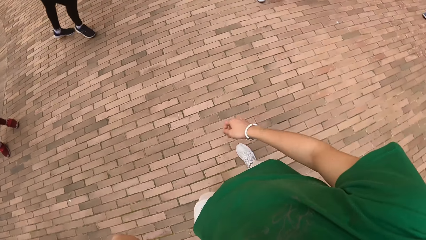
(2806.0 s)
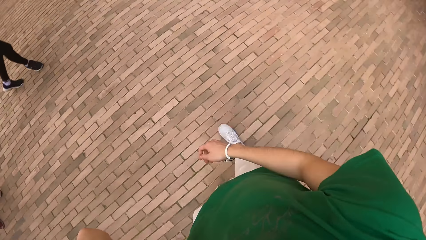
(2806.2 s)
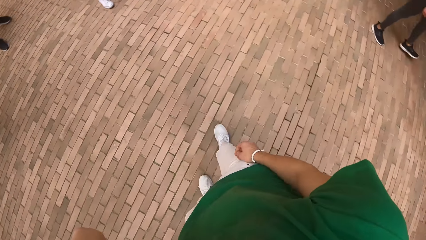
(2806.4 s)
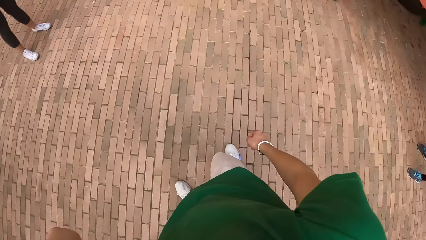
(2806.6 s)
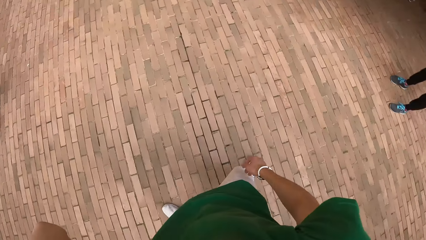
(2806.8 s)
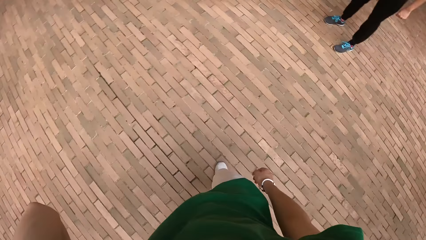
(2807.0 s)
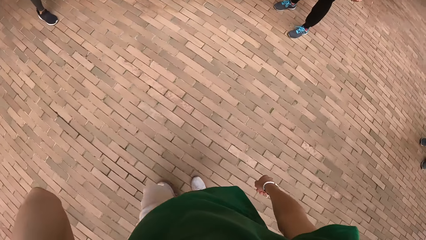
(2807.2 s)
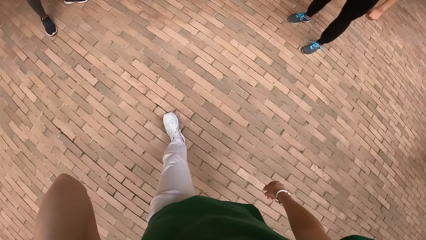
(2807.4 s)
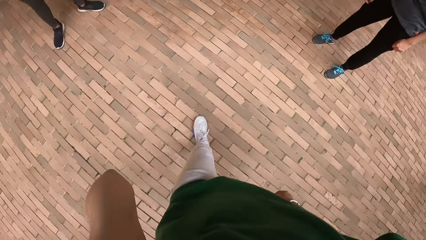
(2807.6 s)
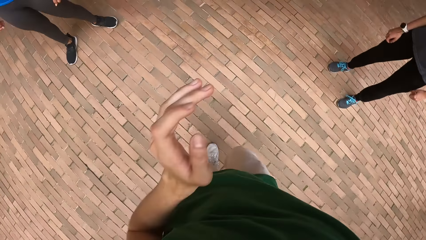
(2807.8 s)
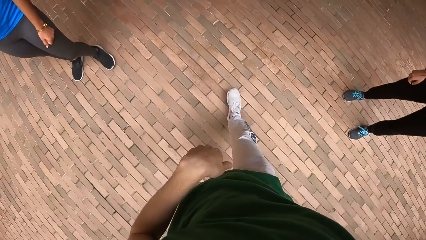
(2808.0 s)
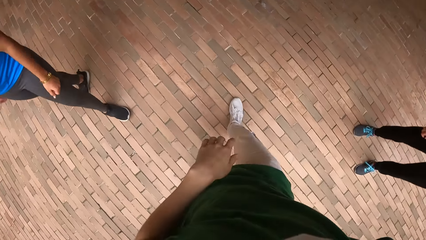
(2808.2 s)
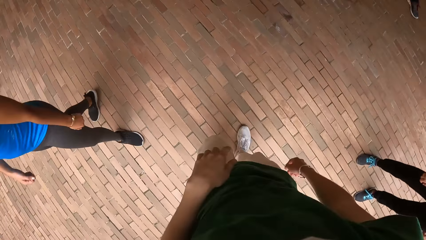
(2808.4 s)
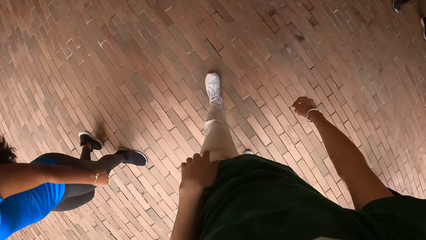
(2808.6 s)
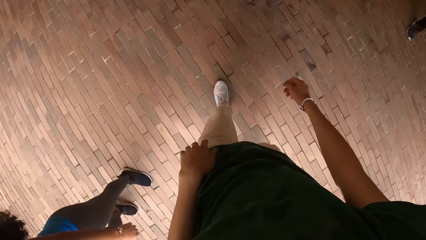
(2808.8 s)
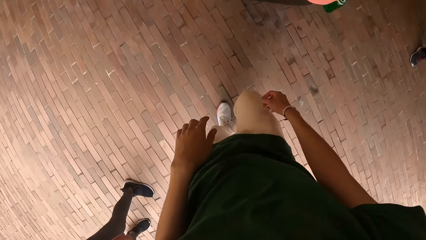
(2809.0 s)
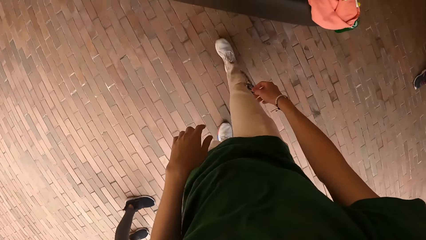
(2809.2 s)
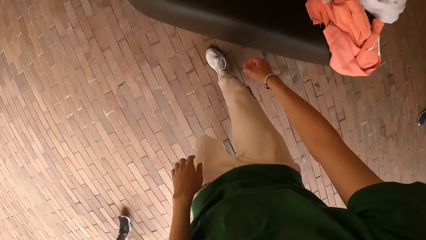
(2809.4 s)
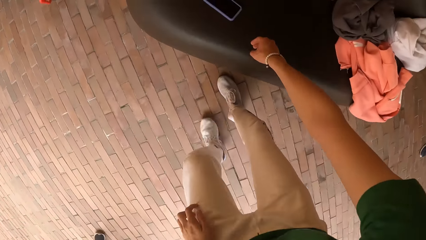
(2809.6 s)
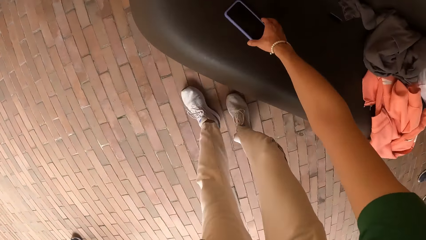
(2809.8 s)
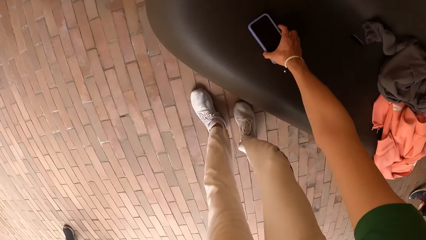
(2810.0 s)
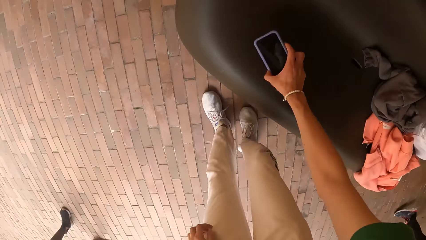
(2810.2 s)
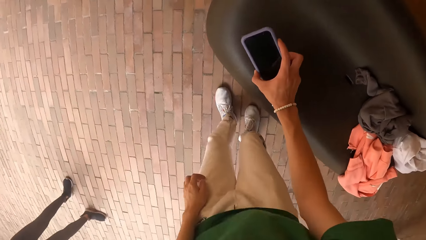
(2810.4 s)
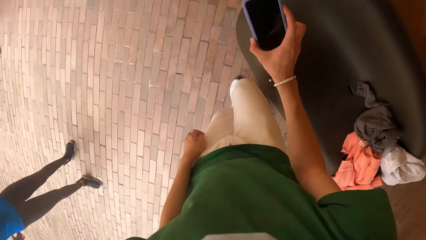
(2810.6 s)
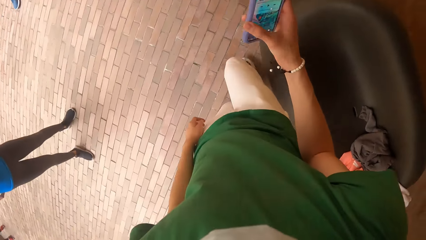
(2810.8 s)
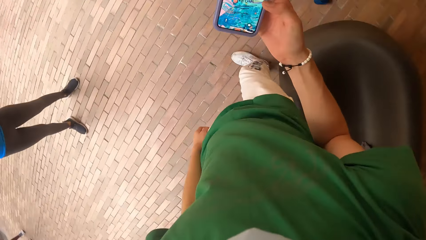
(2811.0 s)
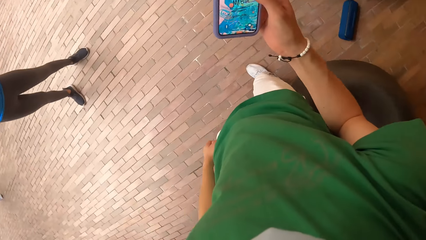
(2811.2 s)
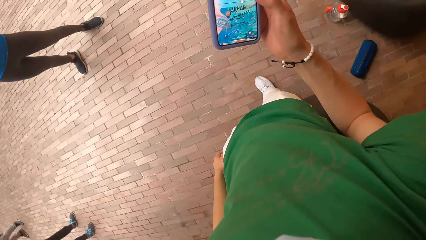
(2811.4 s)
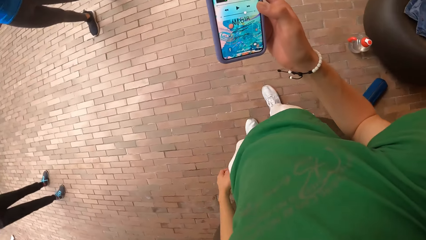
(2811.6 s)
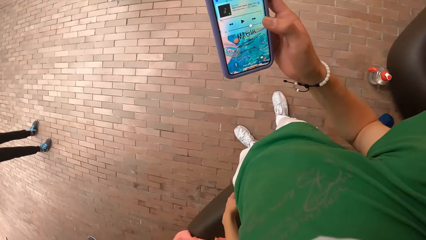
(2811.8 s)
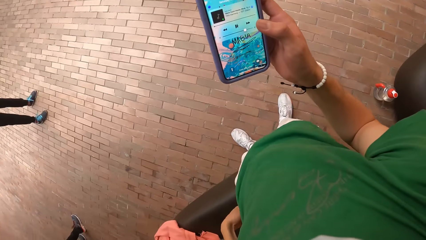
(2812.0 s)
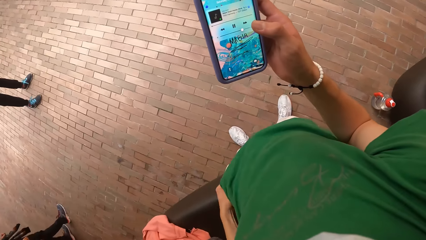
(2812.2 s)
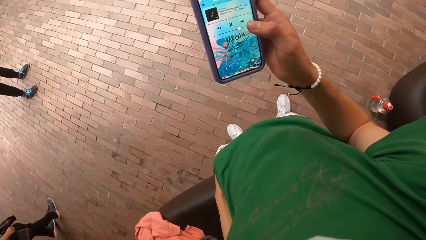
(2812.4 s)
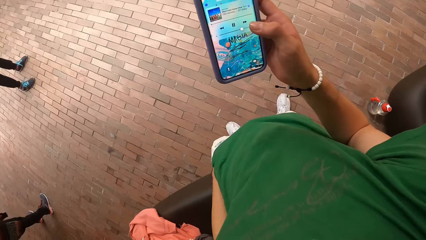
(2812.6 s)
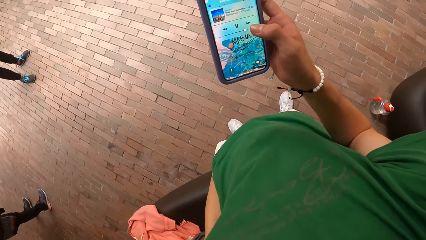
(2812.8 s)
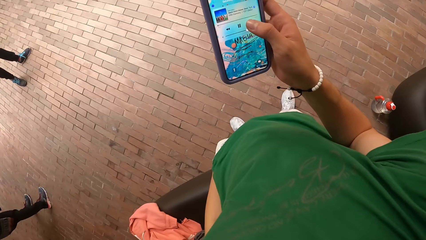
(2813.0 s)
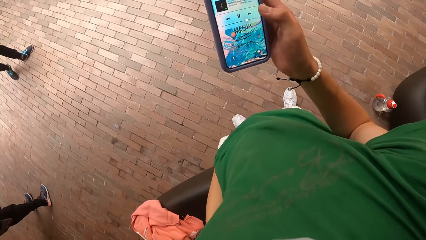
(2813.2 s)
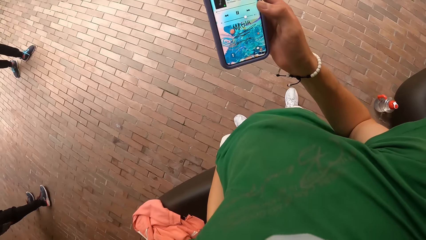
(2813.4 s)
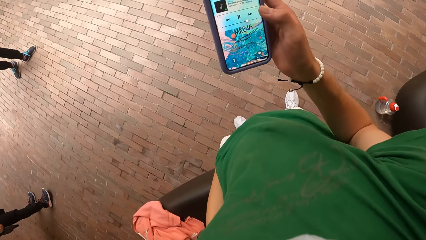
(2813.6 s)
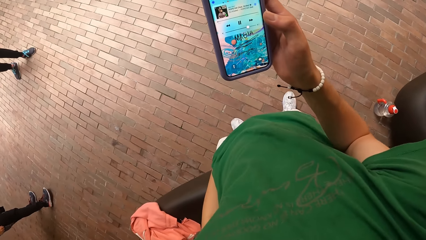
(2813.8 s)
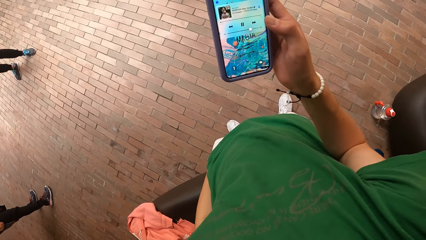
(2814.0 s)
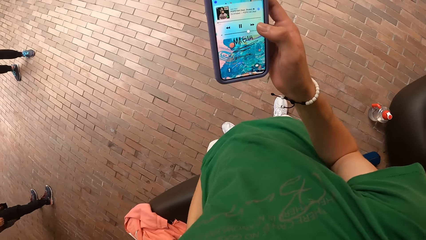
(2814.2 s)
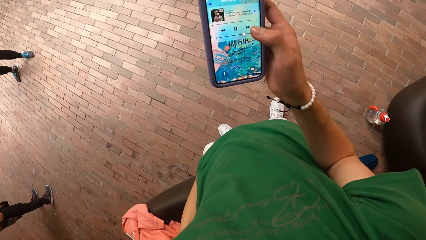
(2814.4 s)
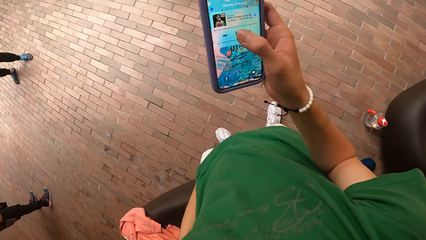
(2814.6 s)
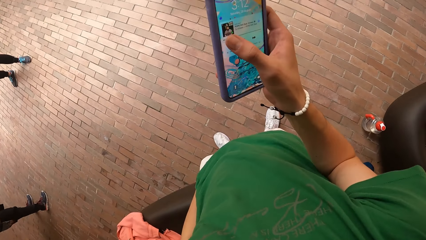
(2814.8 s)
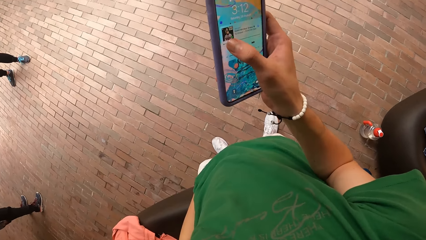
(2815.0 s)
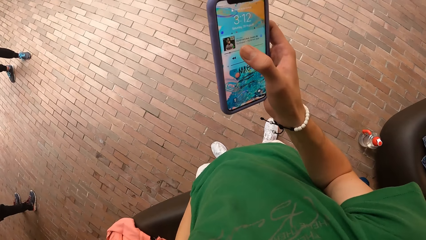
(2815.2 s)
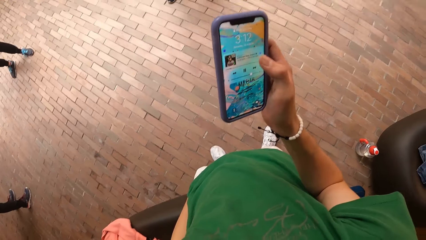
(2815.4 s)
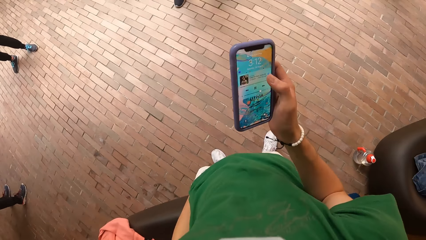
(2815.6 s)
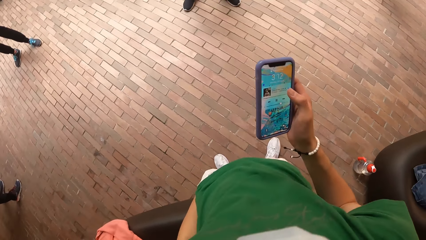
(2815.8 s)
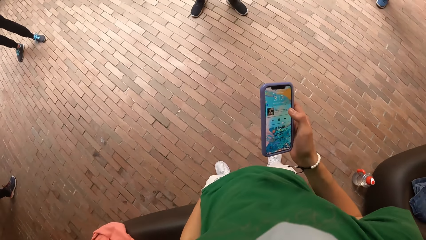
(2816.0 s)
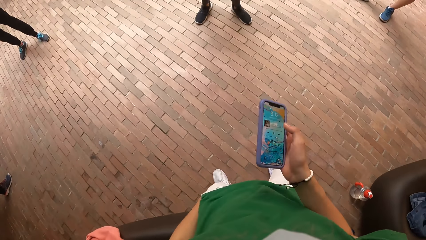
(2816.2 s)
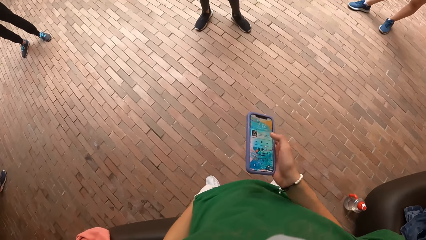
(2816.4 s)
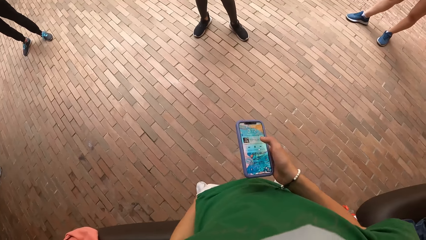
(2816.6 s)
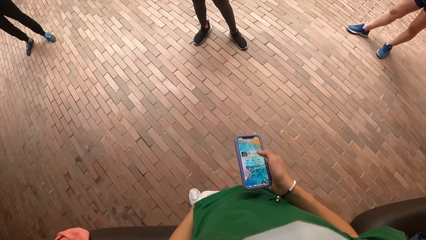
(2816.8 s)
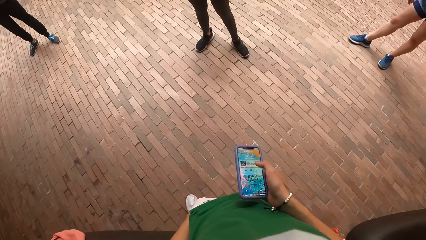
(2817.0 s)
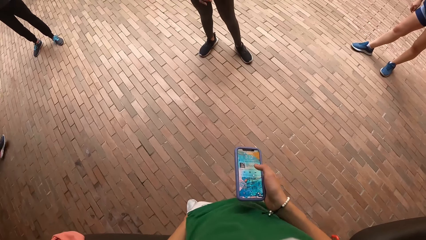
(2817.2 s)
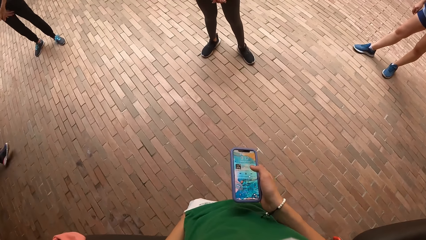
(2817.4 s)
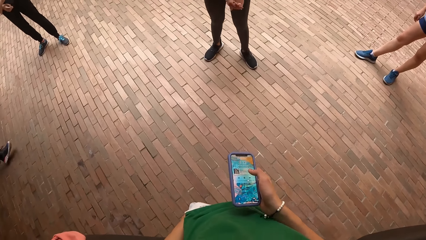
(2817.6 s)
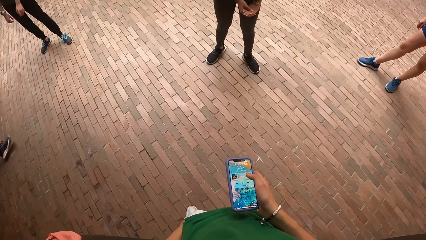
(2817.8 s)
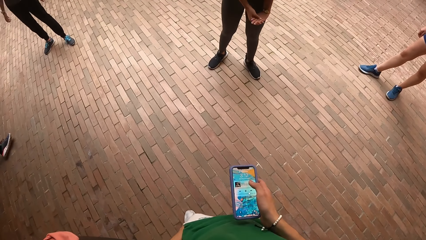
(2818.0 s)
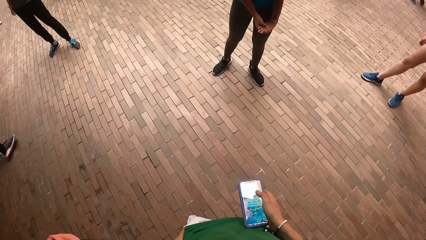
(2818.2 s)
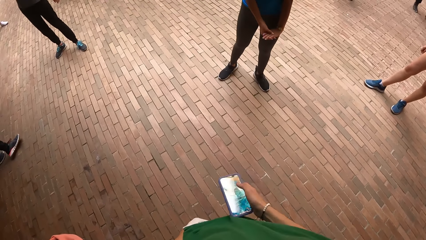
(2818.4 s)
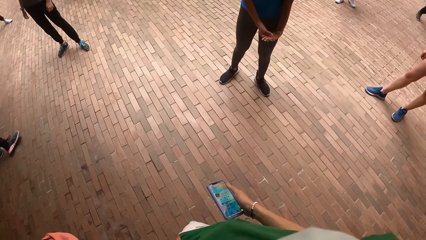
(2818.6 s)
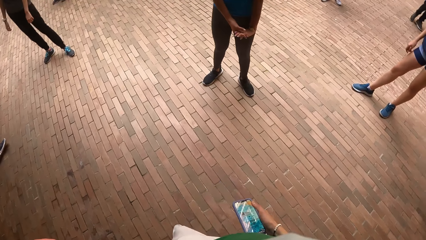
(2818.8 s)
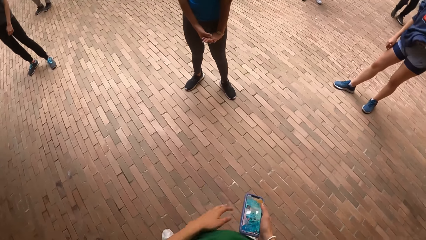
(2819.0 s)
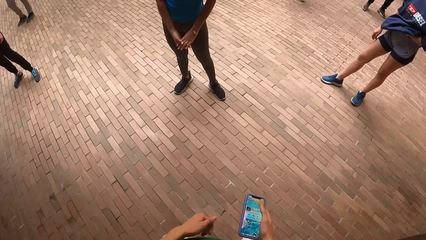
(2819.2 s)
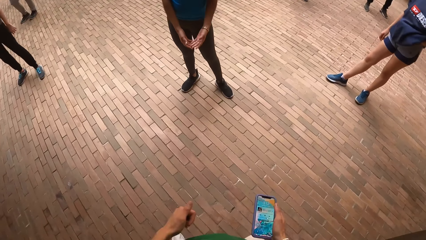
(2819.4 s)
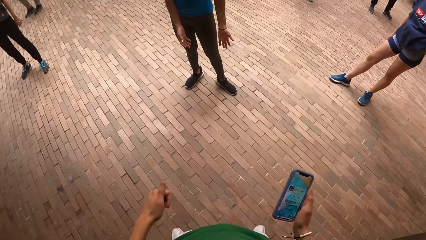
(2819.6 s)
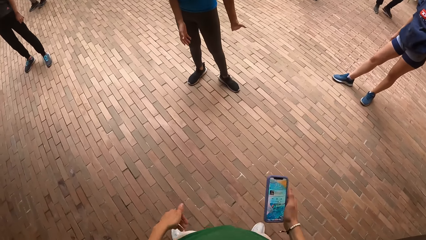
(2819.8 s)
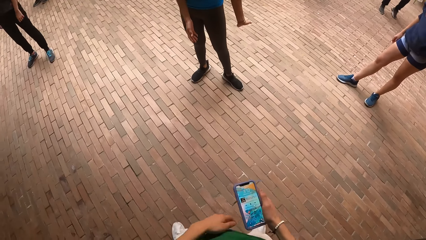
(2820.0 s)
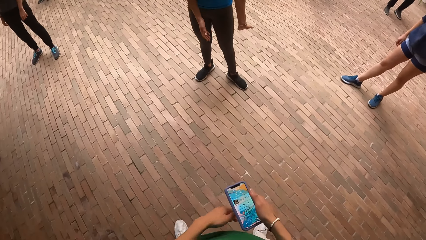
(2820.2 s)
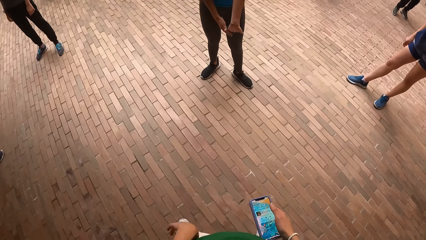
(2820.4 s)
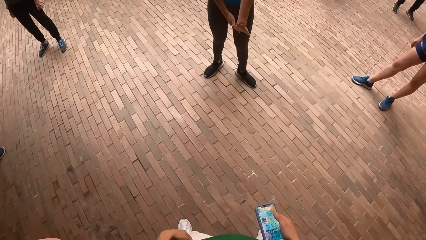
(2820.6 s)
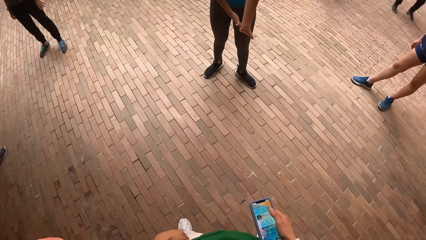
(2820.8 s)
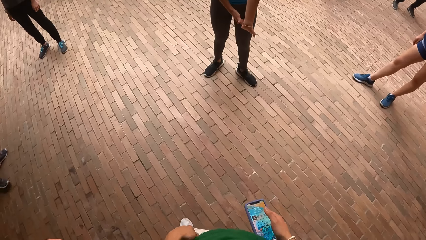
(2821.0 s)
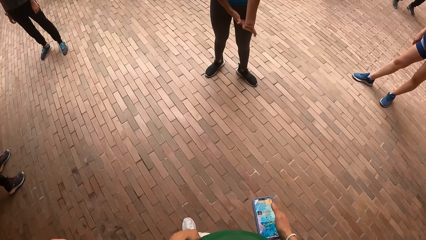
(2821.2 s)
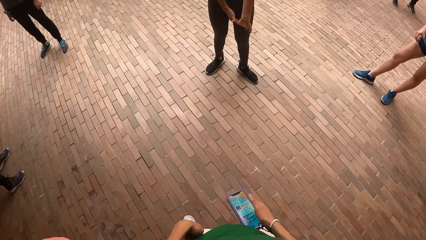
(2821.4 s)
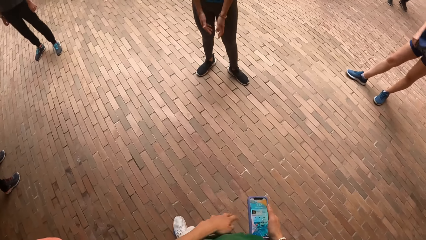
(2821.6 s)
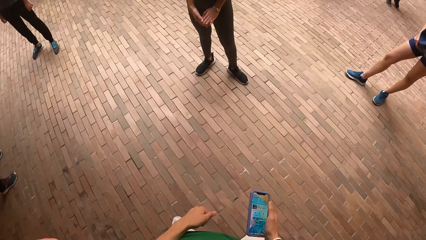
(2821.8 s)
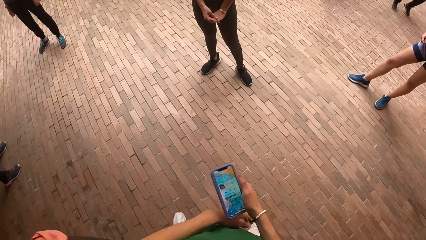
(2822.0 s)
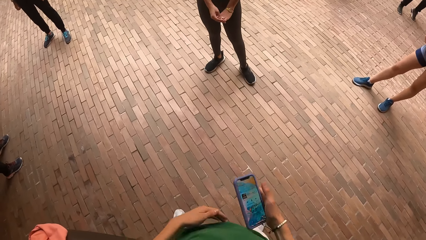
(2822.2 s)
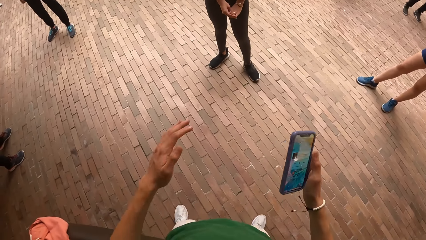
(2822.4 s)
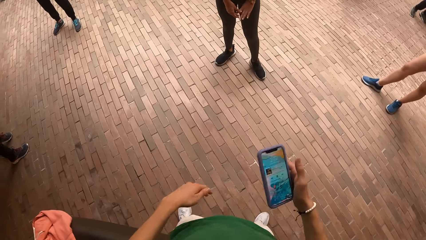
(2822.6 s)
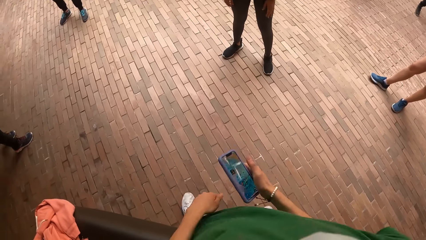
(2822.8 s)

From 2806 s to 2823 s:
The camera wearer walks around. He picks up the phone from the couch with his right hand, touches the phone, and operates the phone with his right hand. He demonstrates the dance routine to a woman.
